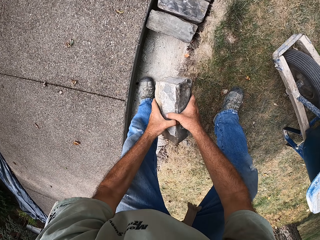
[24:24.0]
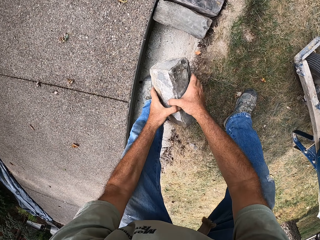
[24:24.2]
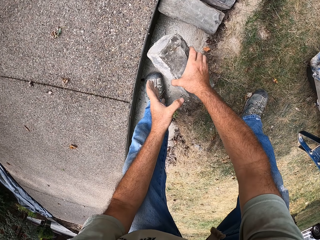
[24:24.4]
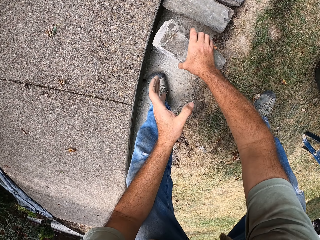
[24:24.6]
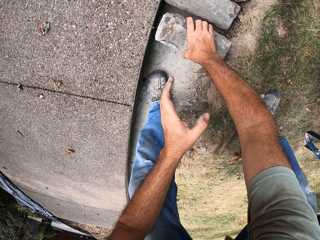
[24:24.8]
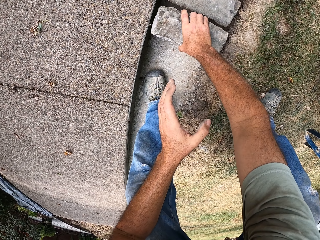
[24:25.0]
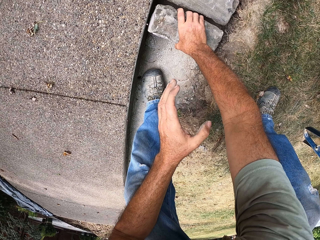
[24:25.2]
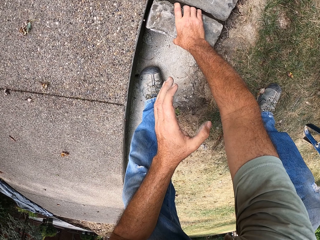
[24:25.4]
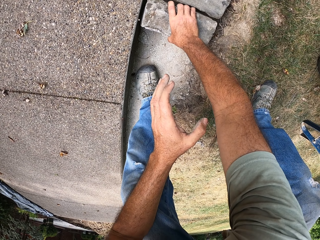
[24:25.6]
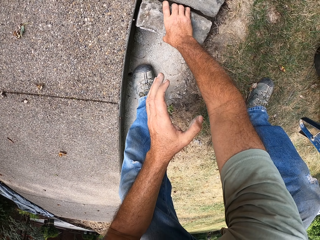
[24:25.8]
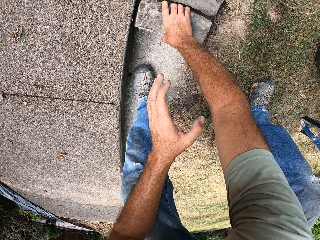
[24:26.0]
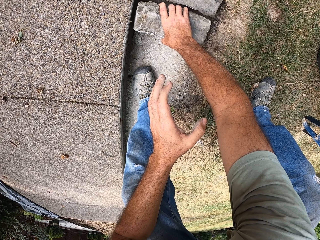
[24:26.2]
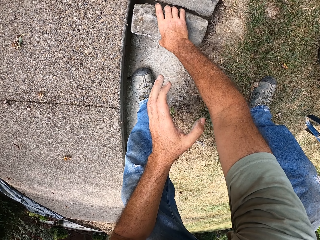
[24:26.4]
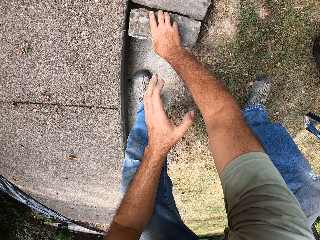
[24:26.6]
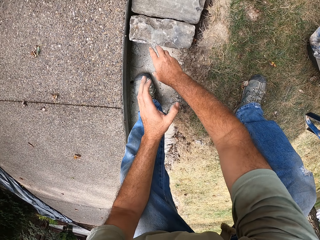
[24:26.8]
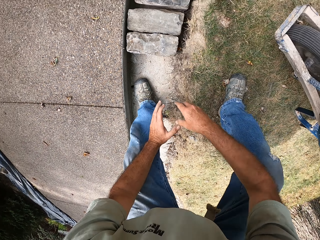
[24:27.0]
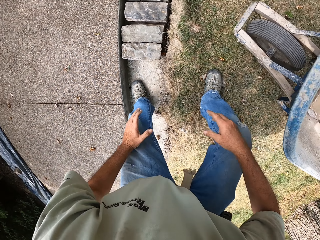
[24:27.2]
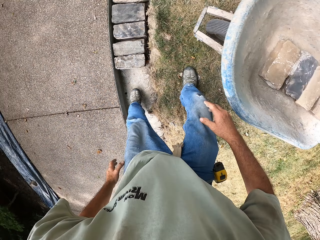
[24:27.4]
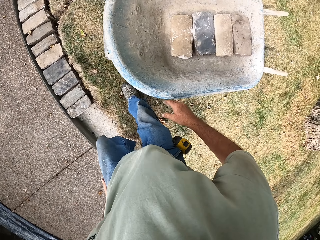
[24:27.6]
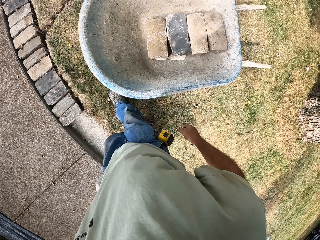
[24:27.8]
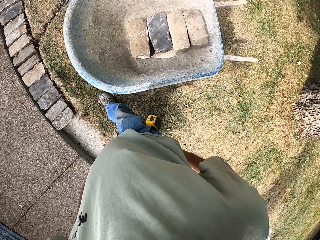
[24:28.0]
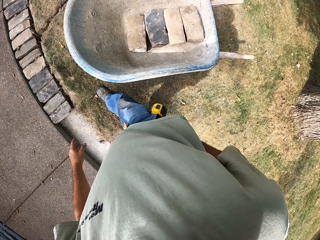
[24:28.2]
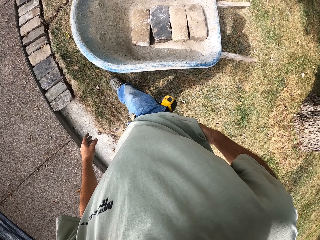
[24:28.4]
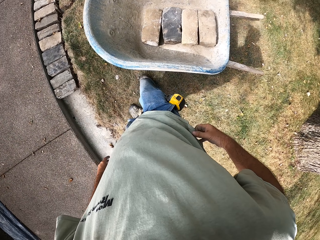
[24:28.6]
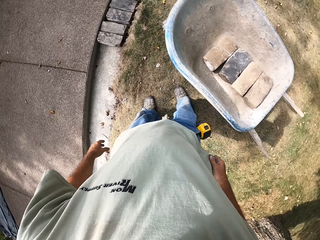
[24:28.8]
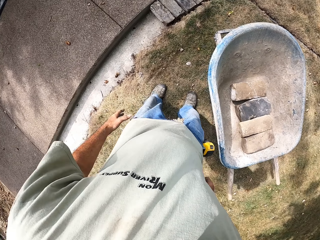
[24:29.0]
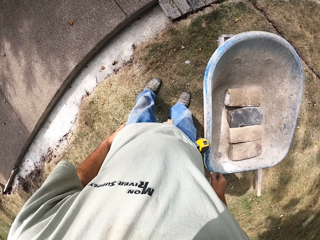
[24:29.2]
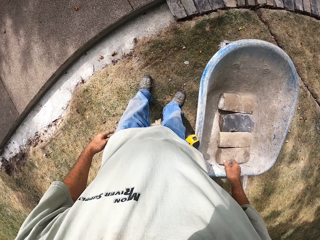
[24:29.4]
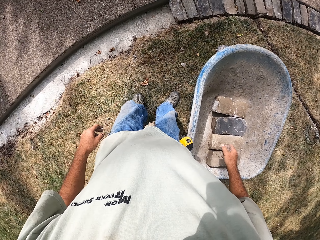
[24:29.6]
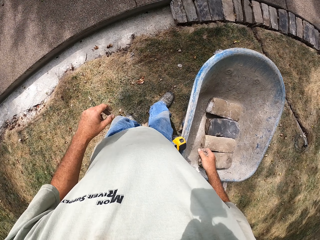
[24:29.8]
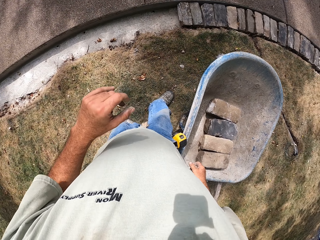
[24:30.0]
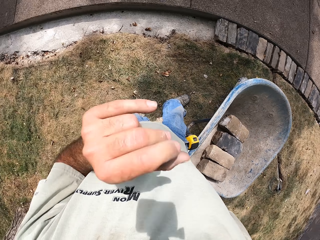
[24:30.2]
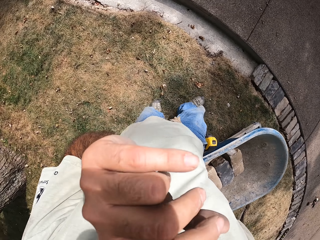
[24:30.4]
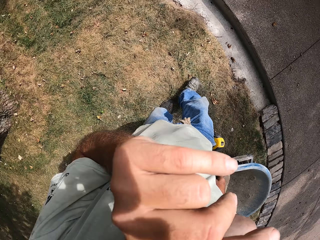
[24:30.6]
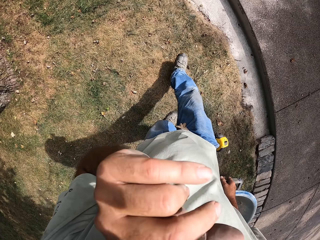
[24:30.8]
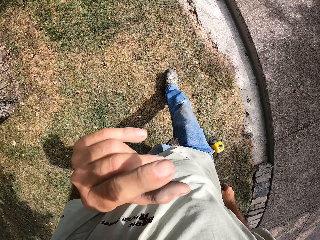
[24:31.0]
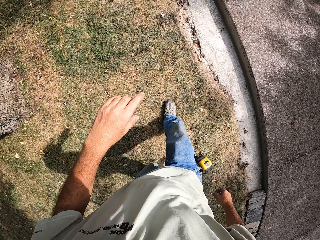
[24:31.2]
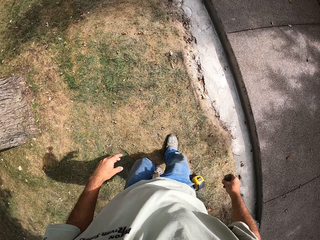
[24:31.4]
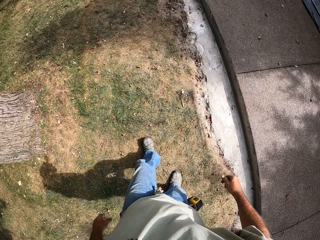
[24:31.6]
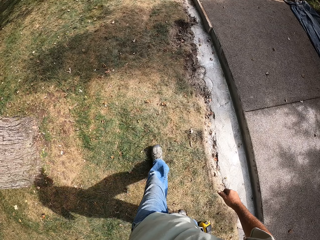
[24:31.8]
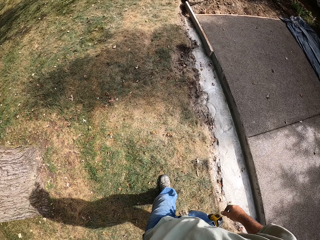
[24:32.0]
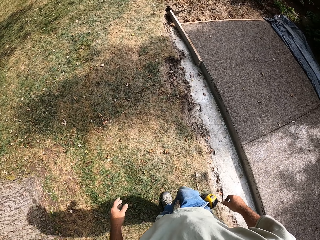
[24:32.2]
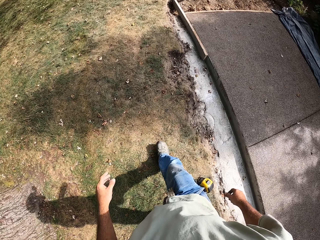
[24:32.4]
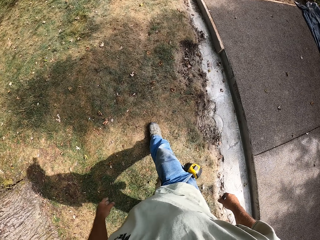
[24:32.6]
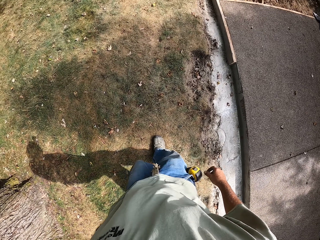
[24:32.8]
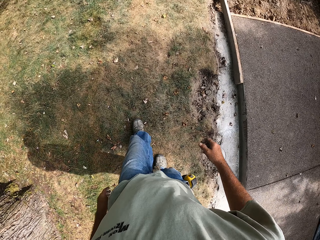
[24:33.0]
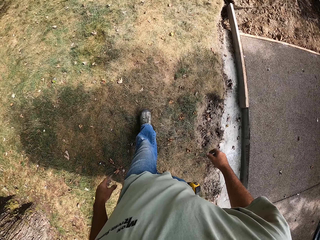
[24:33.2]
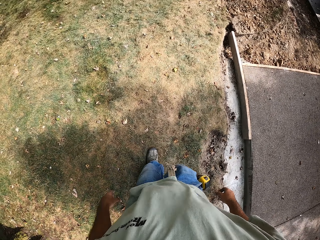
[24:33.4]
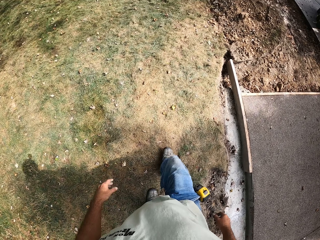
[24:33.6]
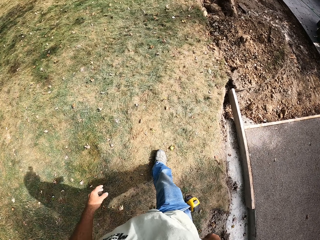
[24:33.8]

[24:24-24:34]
The camera wearer puts the brick on the basement foundation. They walk around the construction site.

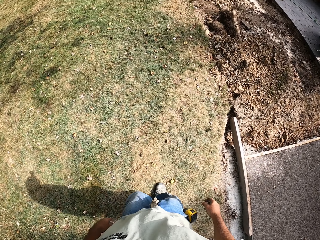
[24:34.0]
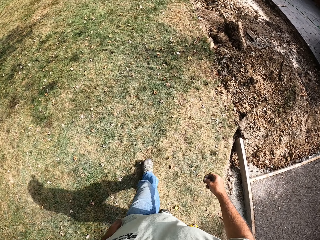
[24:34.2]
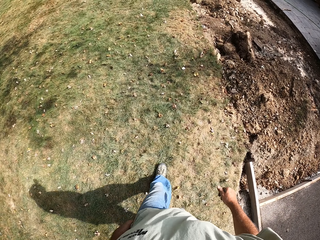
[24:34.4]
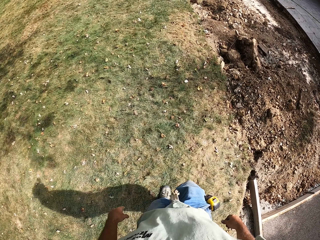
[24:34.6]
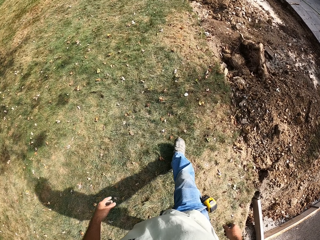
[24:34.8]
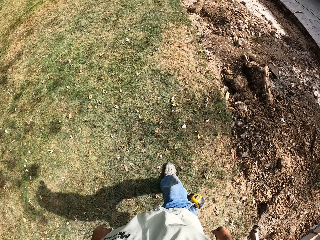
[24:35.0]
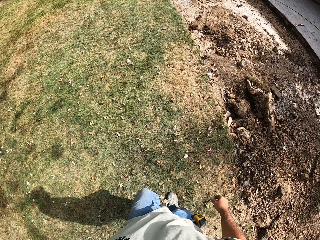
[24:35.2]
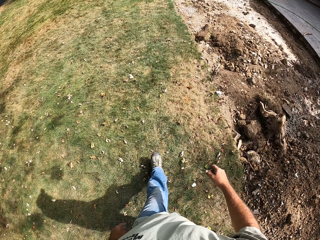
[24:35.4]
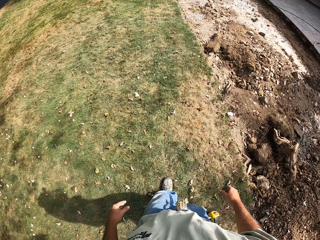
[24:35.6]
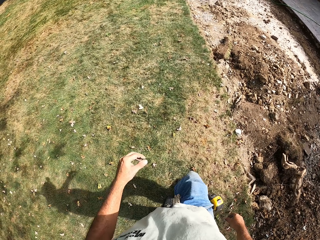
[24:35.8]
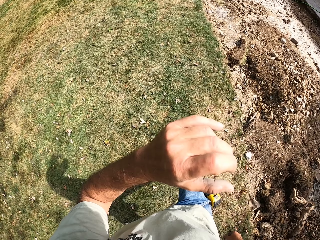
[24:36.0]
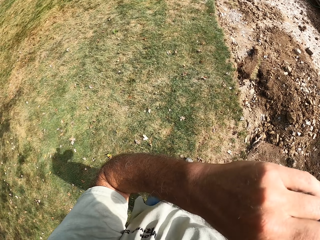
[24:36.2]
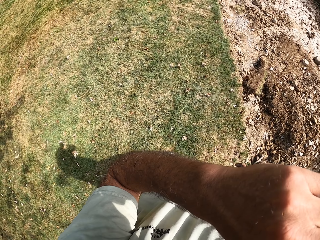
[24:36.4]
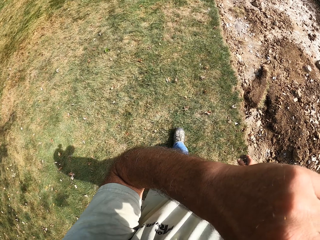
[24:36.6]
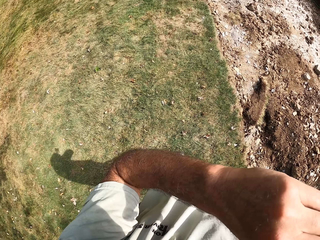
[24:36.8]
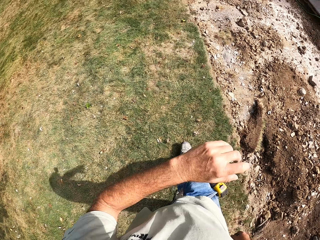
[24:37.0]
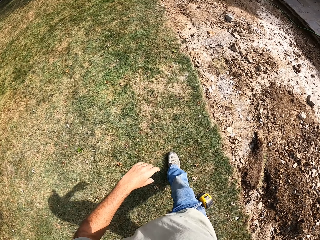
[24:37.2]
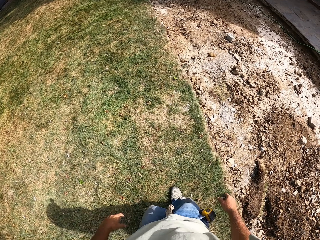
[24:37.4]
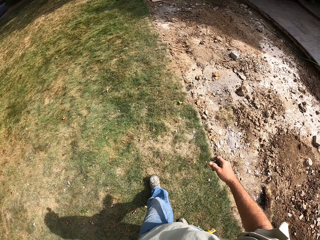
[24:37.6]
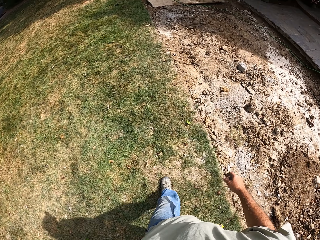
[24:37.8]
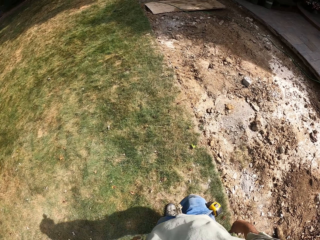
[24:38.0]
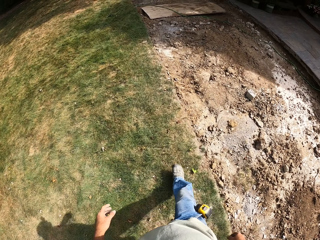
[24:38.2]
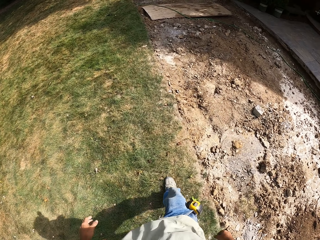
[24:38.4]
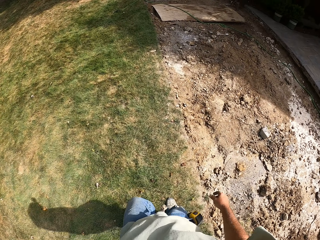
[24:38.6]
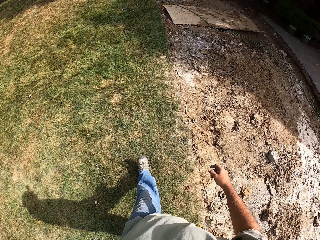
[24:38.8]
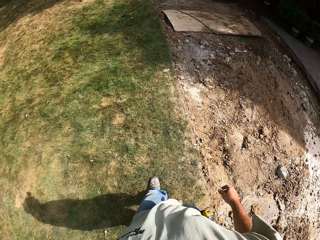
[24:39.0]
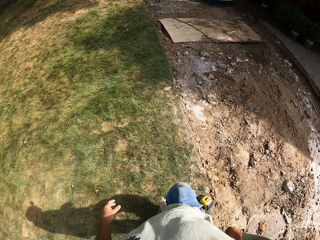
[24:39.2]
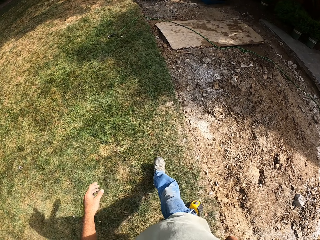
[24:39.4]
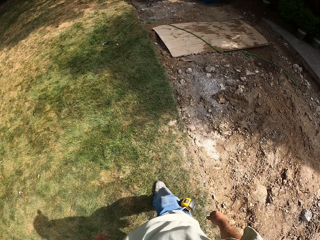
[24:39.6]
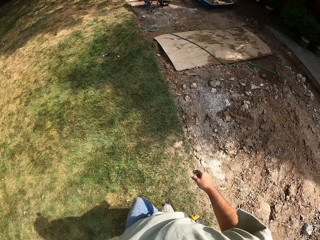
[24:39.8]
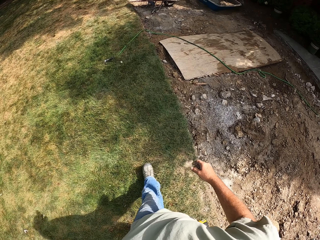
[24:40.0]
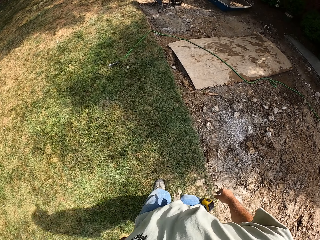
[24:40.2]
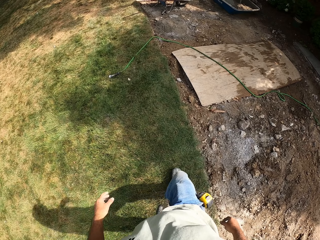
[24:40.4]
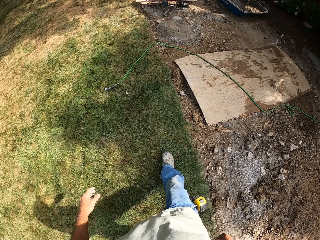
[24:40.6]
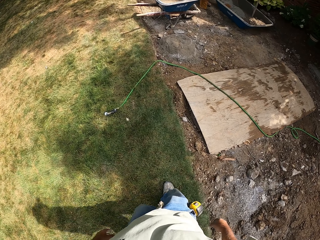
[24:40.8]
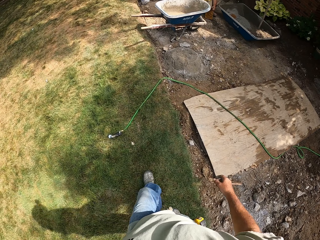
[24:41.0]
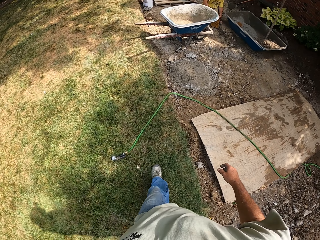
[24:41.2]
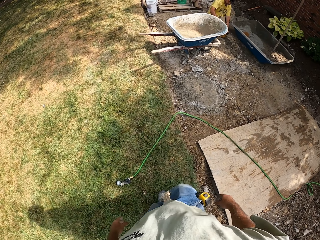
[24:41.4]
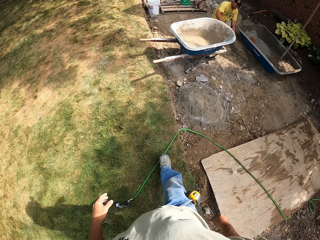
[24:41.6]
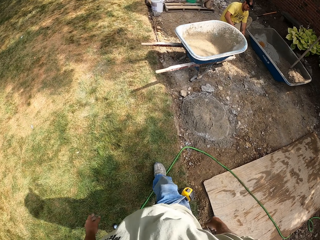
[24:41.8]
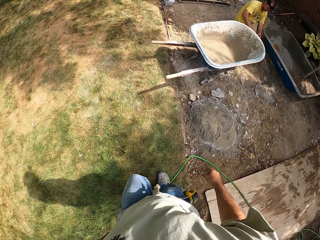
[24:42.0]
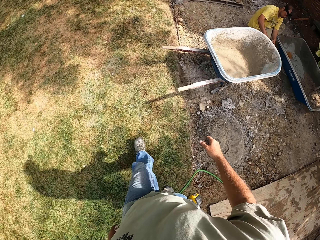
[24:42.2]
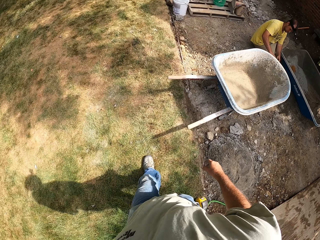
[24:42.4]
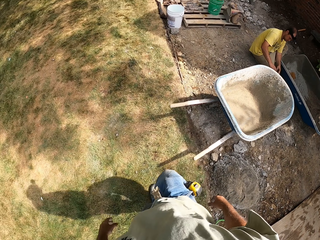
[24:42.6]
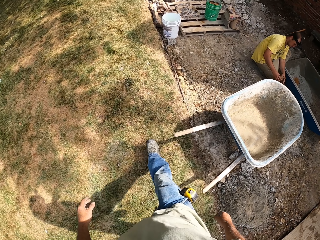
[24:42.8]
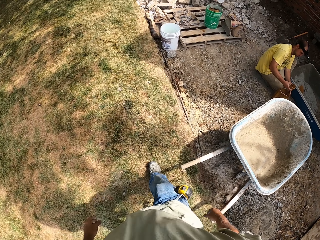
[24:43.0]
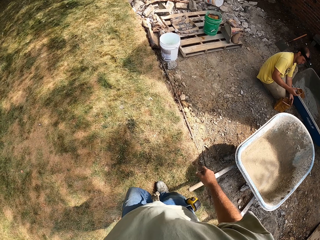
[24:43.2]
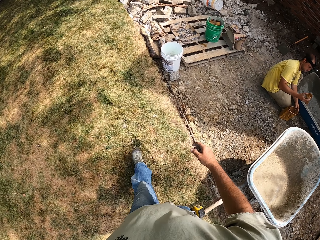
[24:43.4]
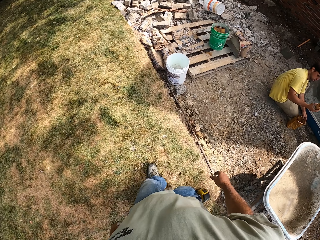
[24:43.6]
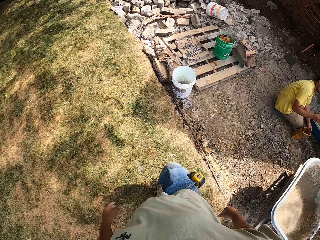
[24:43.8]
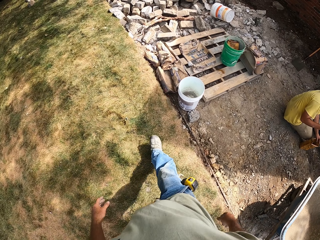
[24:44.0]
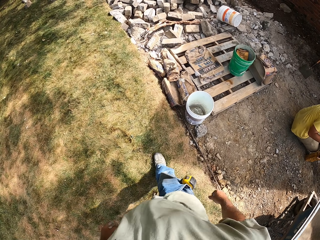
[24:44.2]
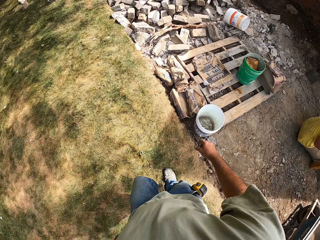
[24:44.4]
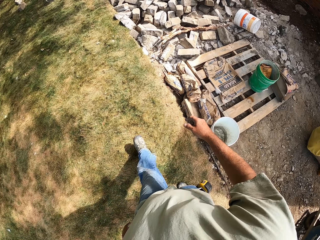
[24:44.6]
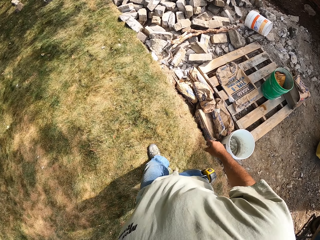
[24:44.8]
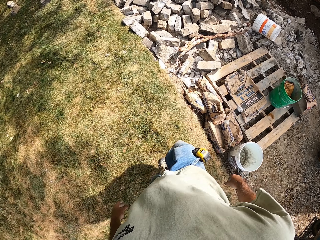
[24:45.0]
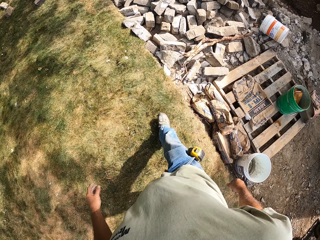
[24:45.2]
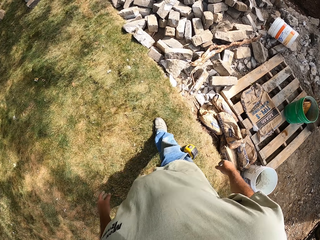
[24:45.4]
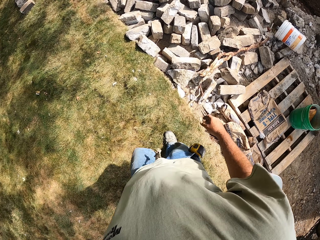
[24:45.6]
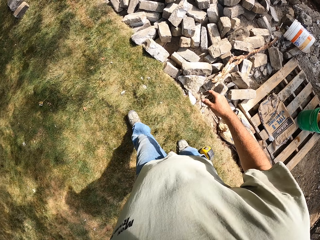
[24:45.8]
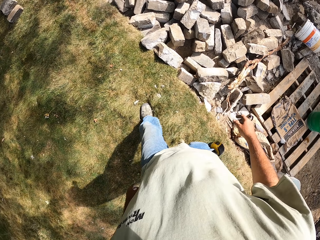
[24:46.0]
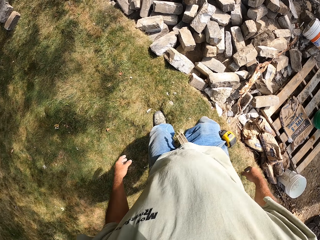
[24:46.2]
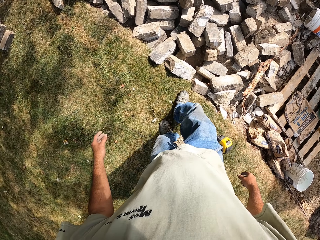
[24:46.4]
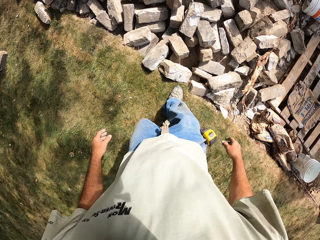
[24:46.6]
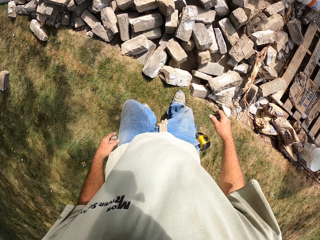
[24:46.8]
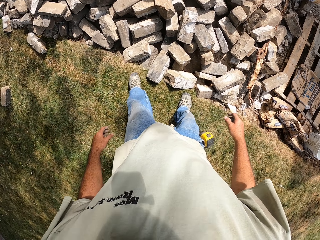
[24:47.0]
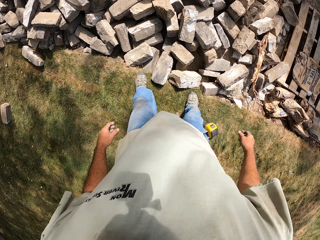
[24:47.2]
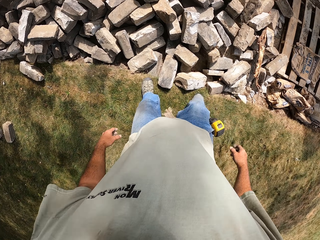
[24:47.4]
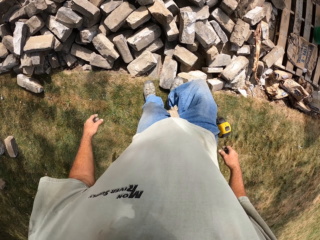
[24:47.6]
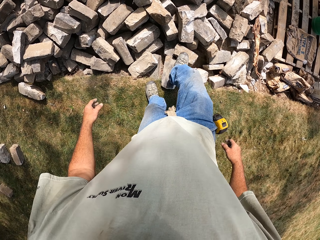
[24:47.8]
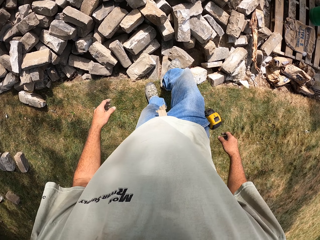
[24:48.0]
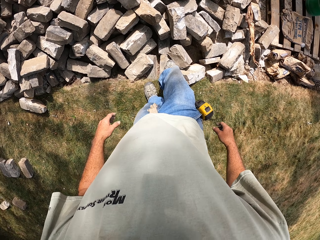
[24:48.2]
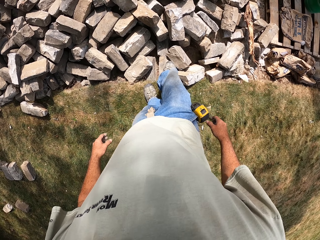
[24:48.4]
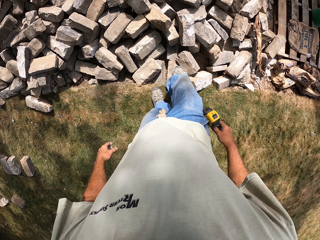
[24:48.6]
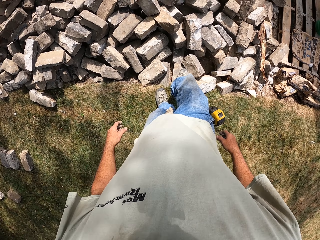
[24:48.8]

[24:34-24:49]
The camera wearer touches his face. He walks around the construction site.
